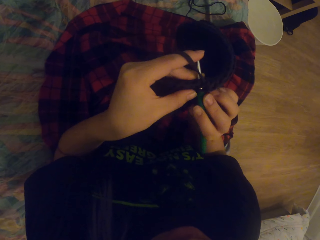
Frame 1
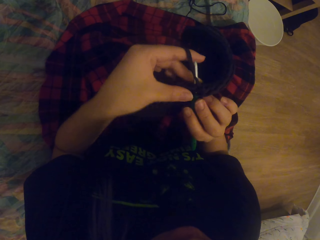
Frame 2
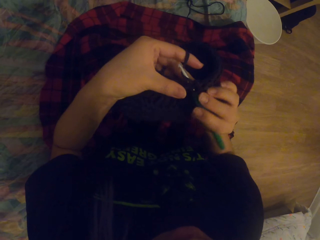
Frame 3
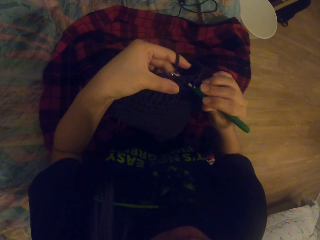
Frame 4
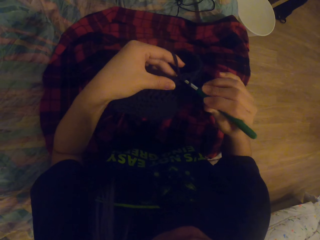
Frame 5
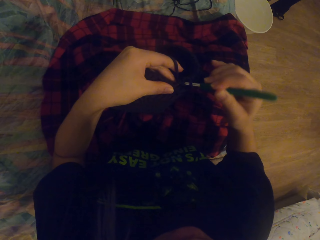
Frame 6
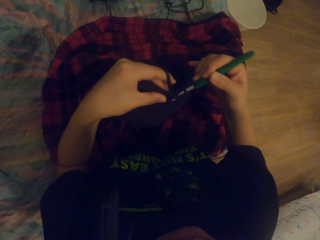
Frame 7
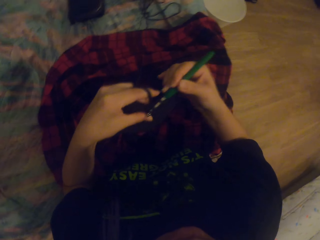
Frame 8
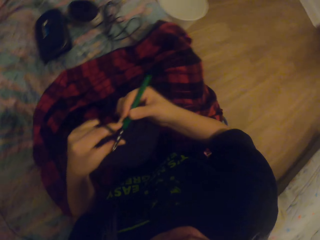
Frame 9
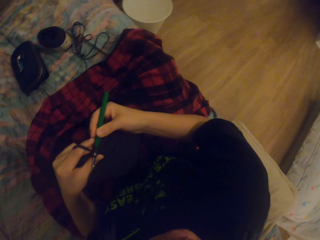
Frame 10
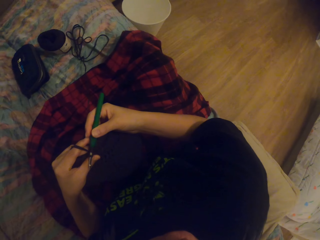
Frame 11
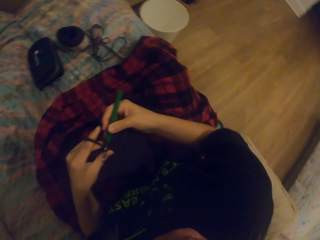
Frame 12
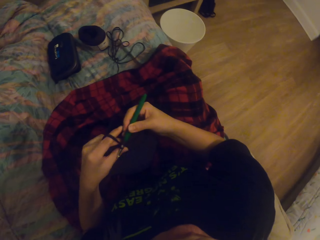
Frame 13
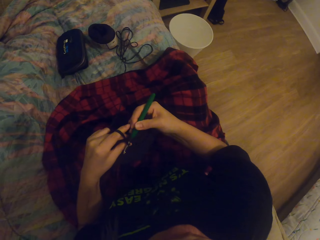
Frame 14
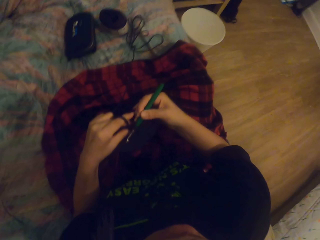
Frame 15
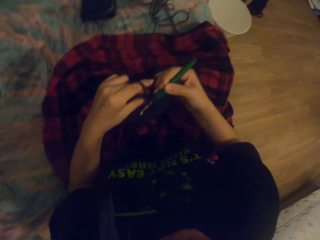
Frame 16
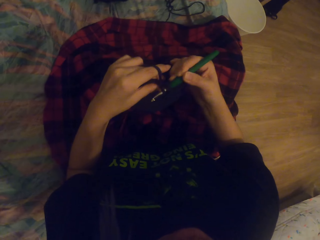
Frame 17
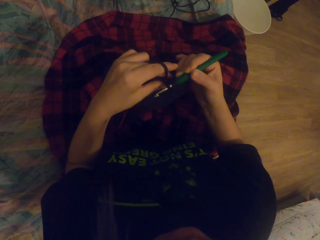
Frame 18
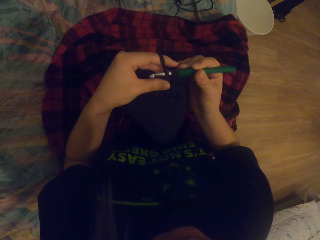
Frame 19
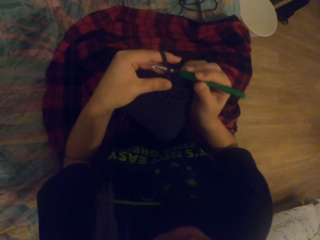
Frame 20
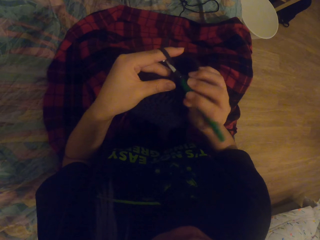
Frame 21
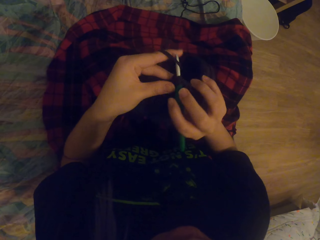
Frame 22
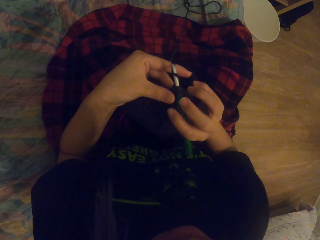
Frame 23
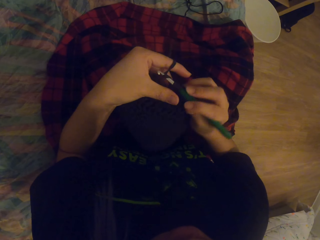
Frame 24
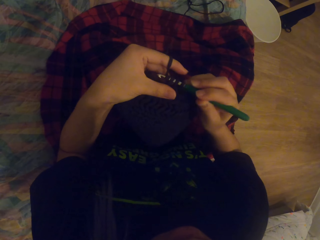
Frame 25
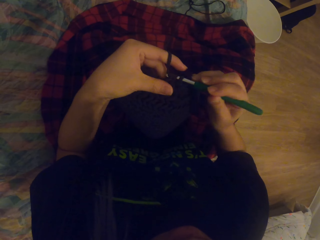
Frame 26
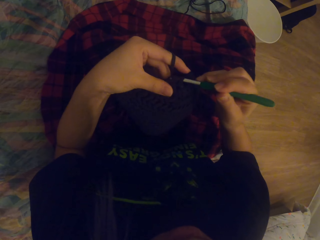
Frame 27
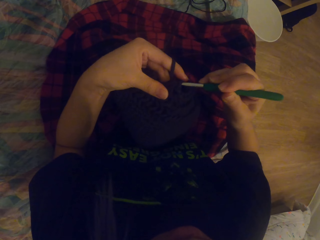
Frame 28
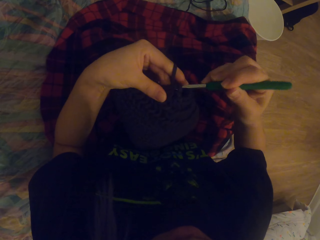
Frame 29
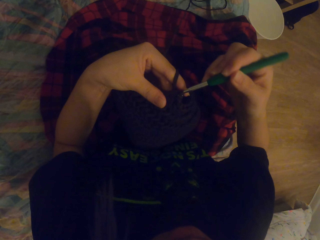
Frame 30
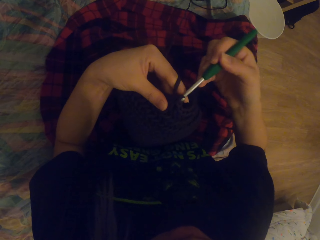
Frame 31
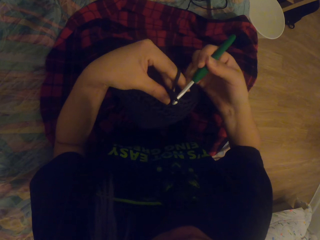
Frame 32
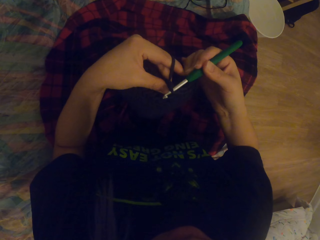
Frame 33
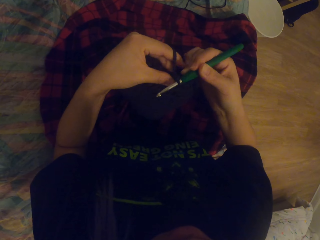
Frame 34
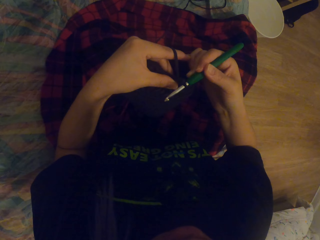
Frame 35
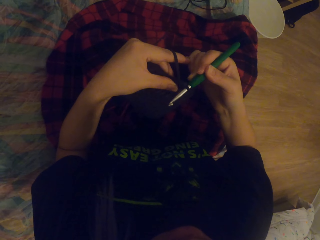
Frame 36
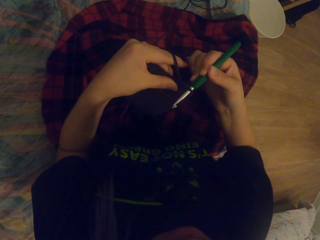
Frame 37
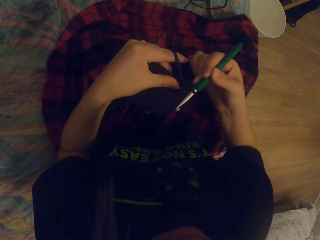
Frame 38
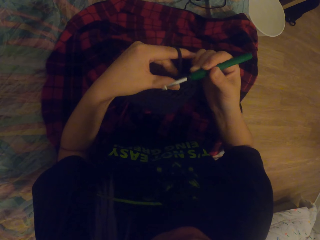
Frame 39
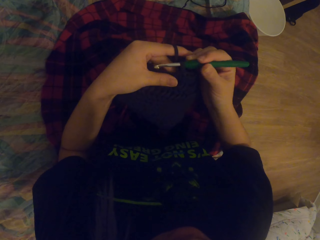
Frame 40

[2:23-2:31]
The camera wearer looks aside. They knit the fabric with the needle.

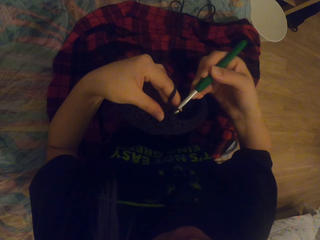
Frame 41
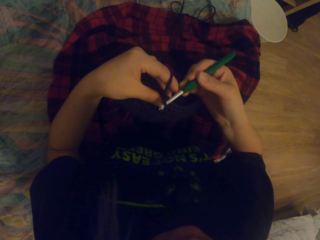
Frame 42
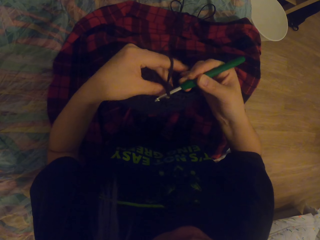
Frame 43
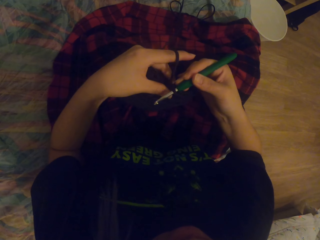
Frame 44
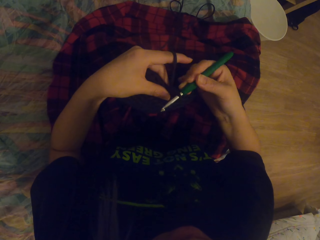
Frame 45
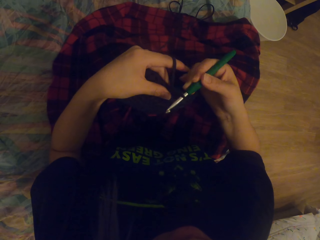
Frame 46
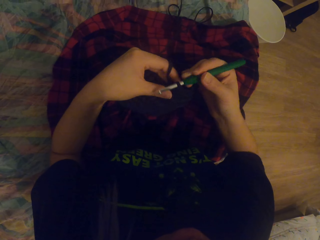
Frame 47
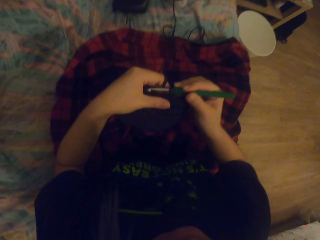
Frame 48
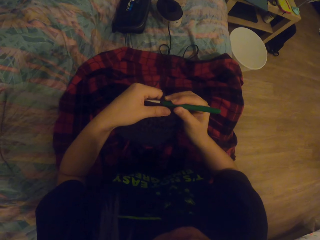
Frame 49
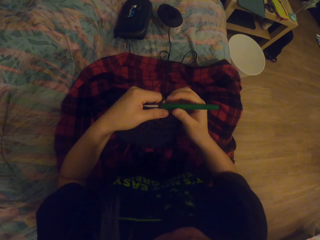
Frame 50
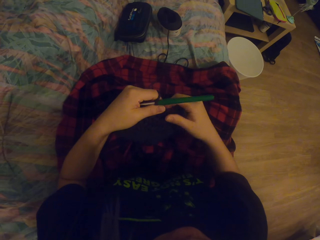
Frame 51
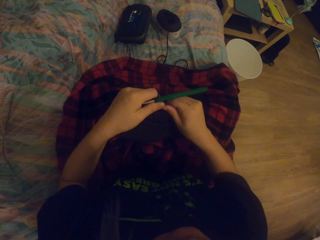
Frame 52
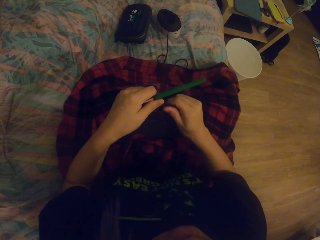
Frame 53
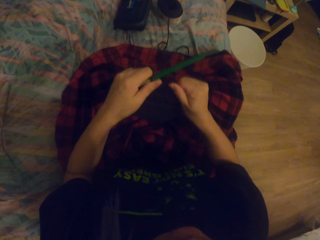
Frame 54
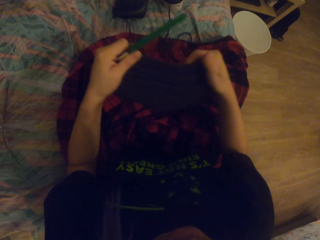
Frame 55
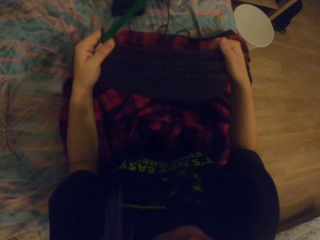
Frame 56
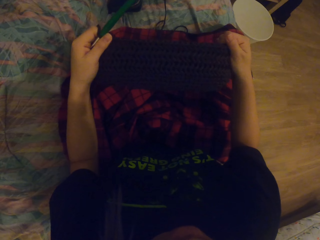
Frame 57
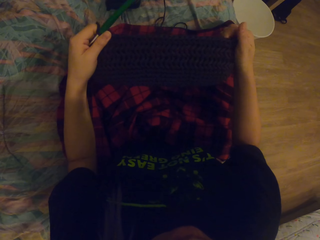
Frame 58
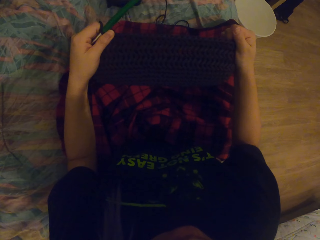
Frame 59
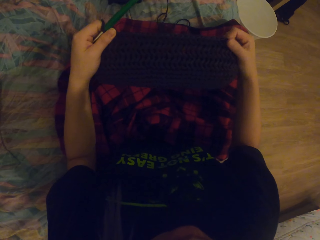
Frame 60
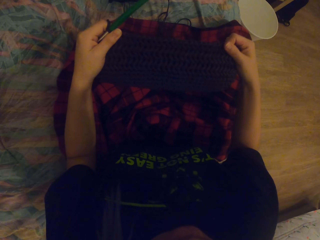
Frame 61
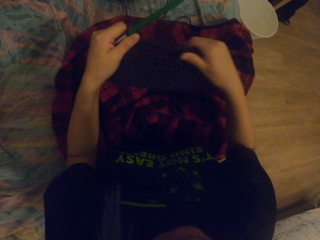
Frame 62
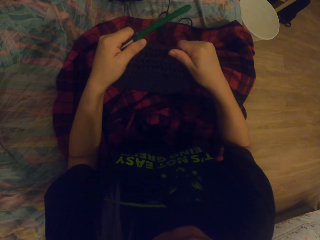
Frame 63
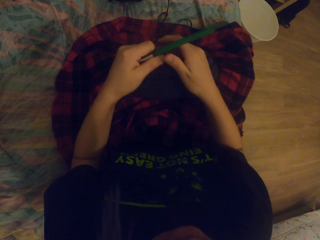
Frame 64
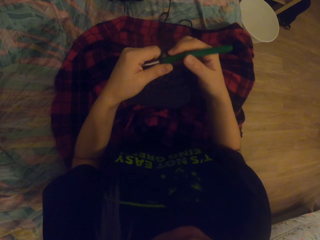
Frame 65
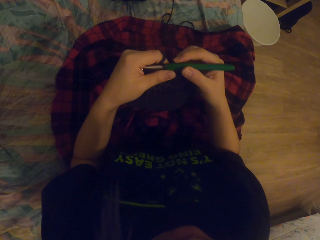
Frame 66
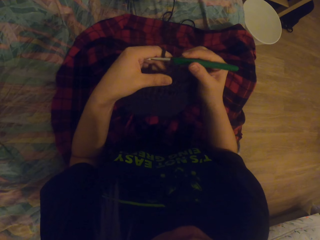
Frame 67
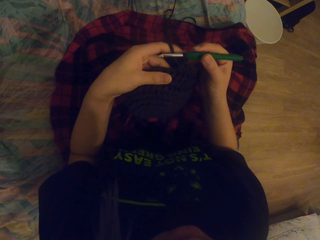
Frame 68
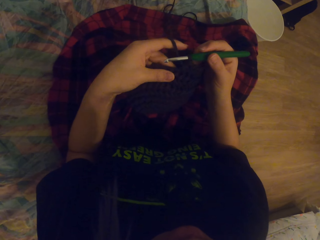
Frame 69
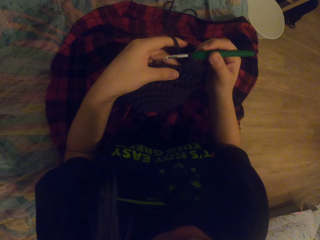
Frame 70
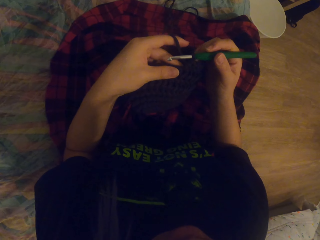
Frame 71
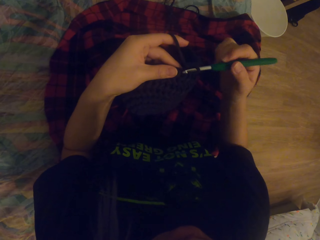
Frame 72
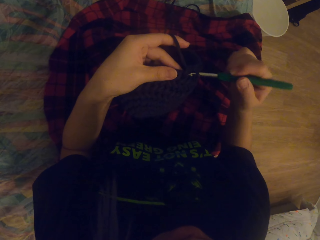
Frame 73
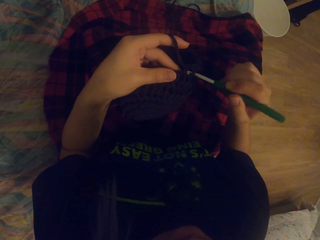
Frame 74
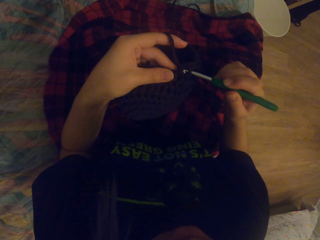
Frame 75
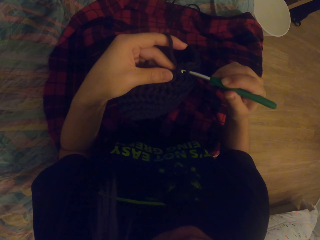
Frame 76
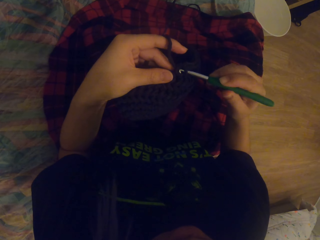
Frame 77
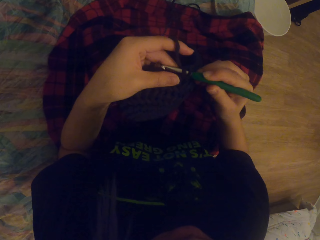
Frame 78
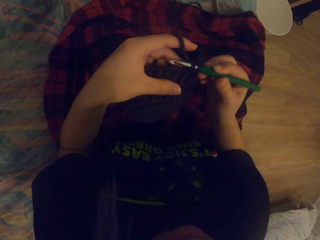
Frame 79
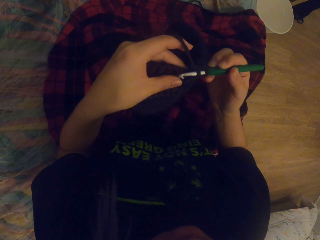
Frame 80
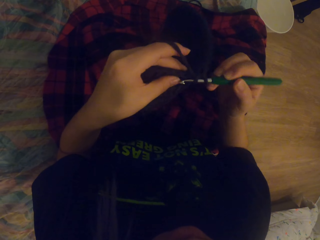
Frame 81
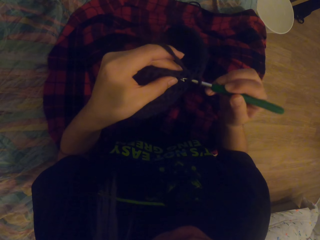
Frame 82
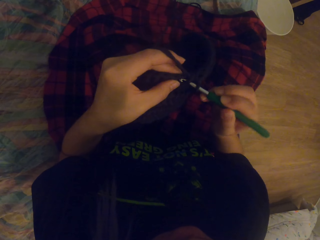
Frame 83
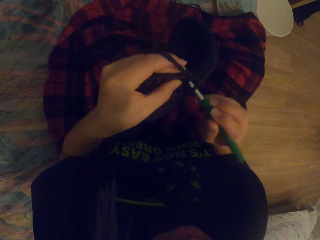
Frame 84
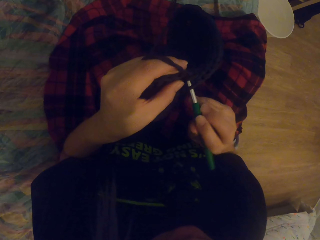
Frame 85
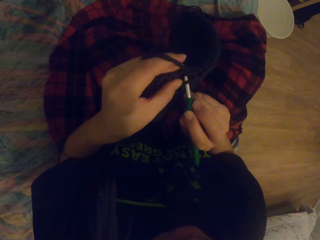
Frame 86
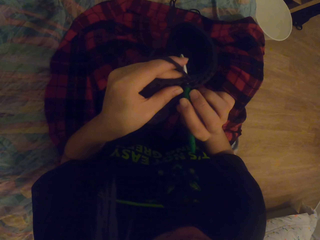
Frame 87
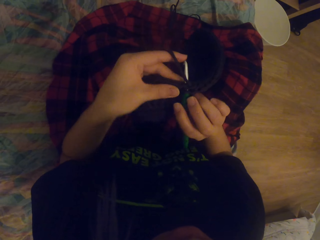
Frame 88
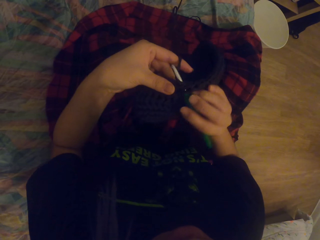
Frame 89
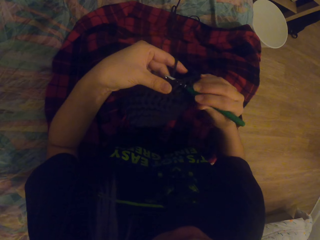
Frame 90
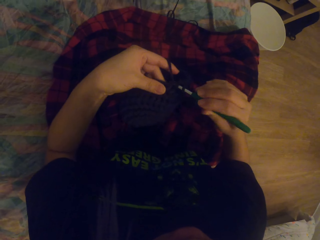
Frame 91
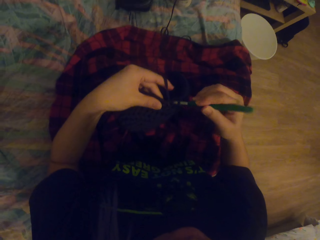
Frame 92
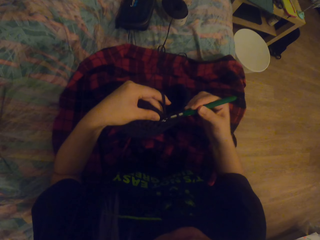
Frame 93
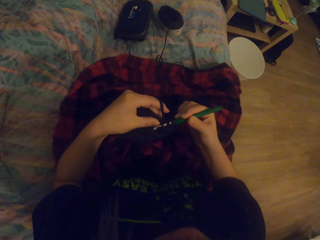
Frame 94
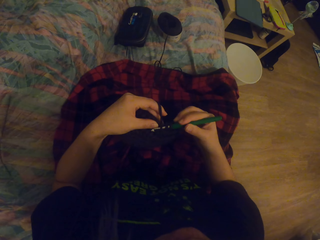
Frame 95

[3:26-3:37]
The camera wearer passes the needle to the left hand. They touch the fabric. They straighten the fabric. They touch the needle. They knit the fabric with the needle.
